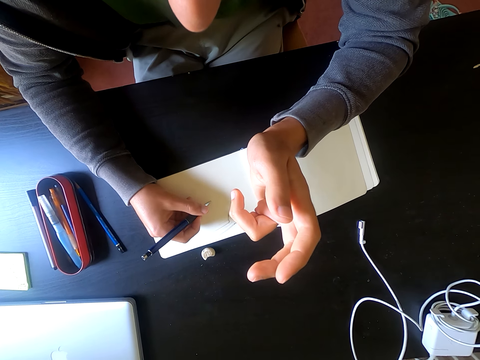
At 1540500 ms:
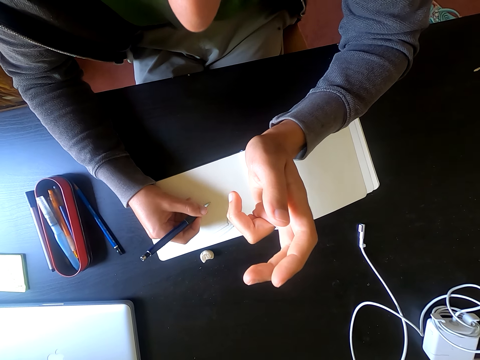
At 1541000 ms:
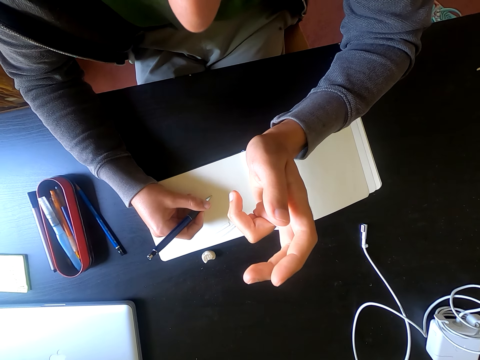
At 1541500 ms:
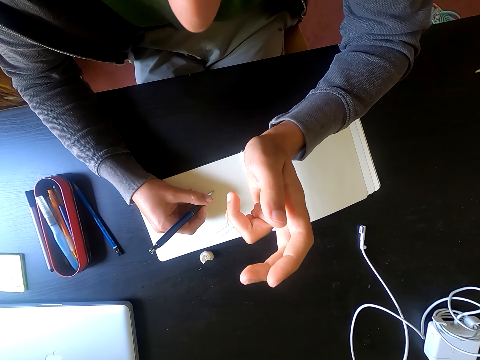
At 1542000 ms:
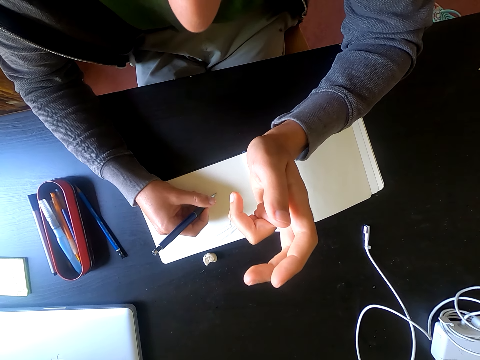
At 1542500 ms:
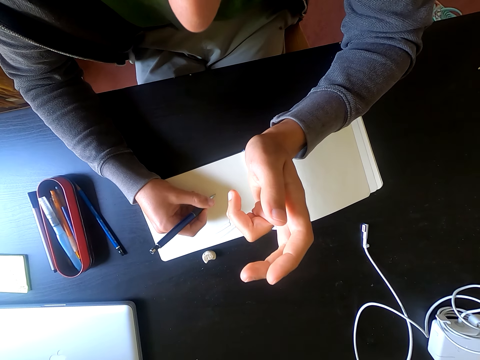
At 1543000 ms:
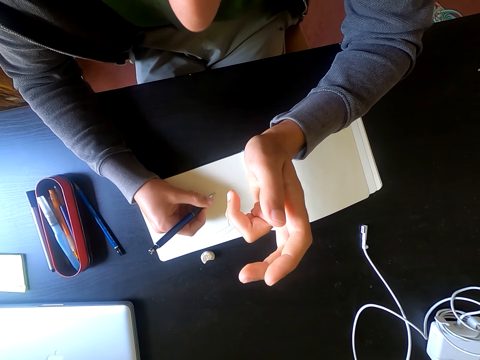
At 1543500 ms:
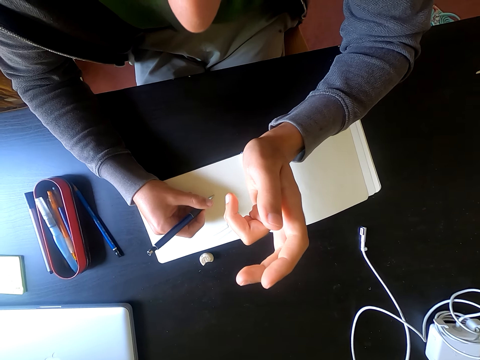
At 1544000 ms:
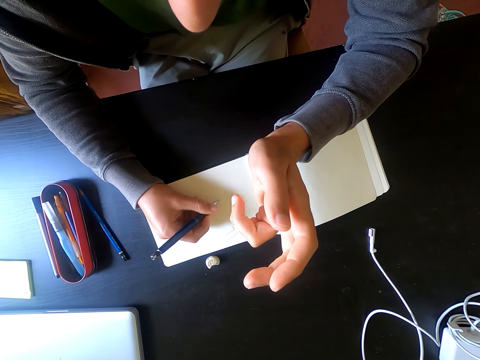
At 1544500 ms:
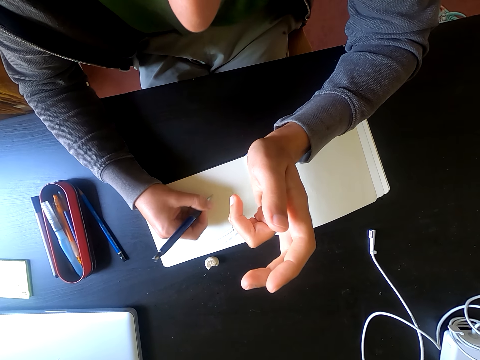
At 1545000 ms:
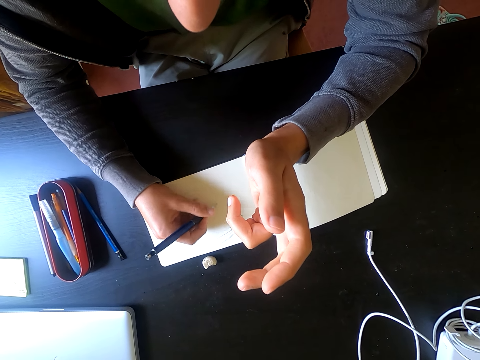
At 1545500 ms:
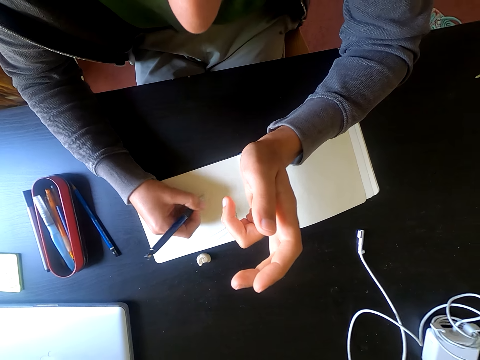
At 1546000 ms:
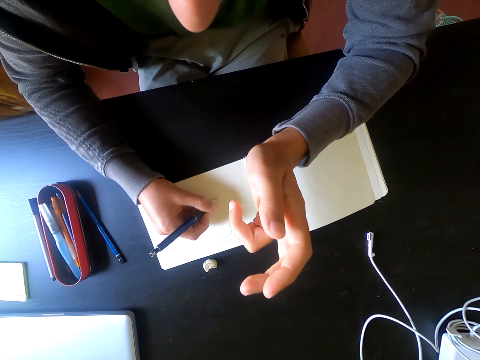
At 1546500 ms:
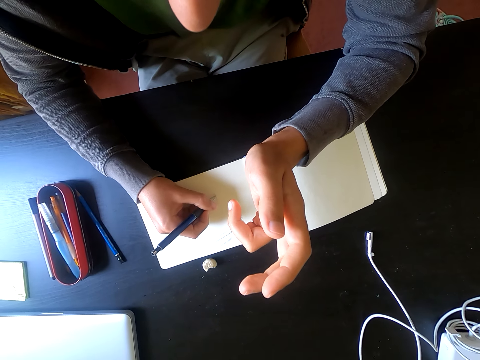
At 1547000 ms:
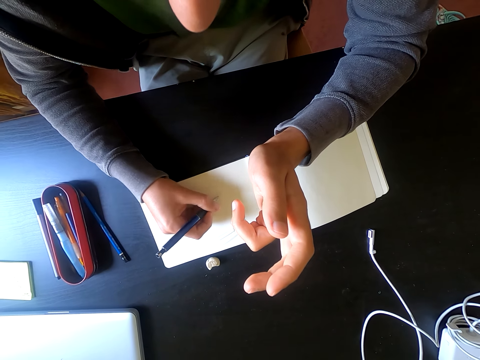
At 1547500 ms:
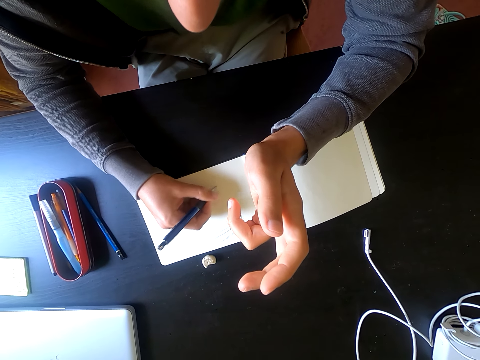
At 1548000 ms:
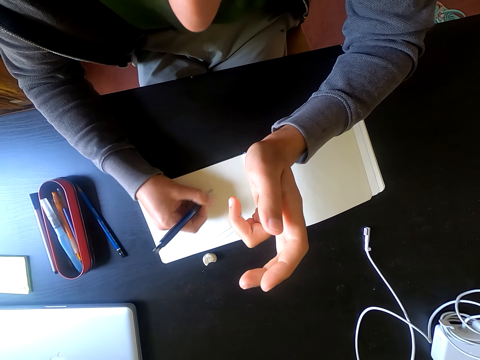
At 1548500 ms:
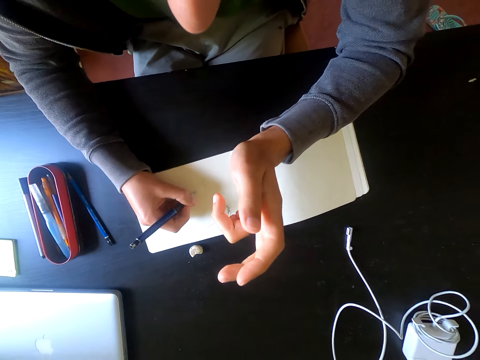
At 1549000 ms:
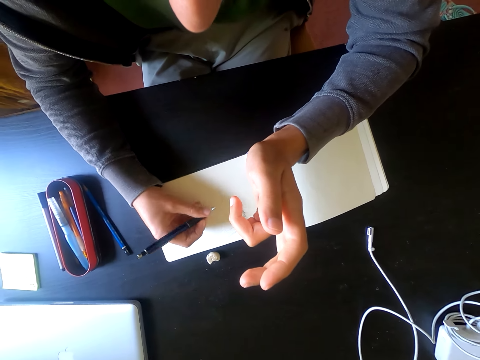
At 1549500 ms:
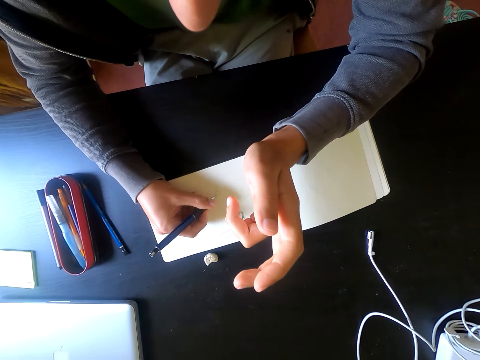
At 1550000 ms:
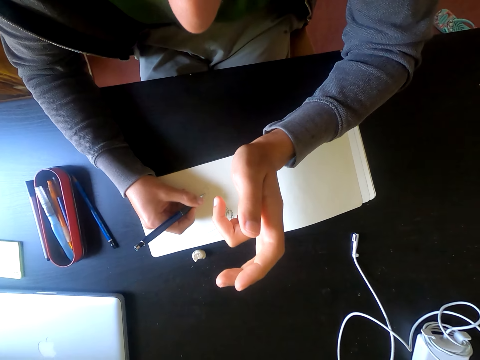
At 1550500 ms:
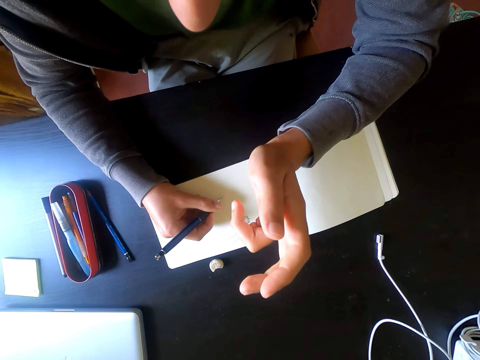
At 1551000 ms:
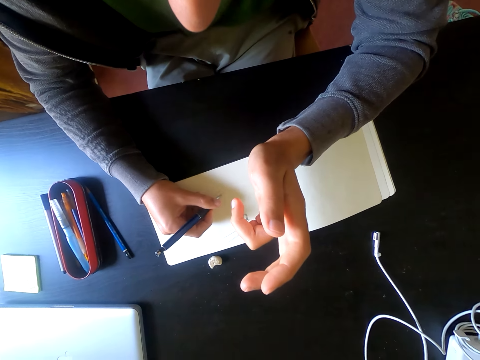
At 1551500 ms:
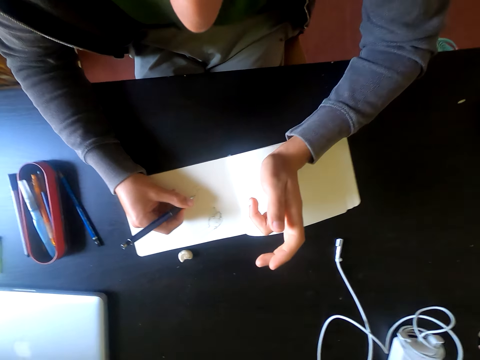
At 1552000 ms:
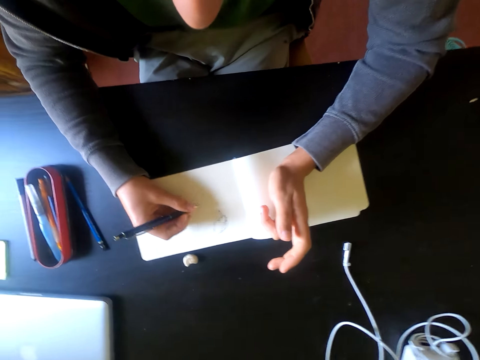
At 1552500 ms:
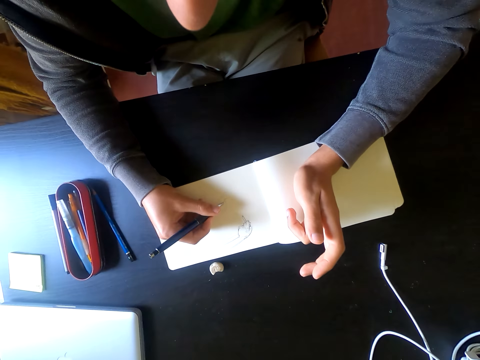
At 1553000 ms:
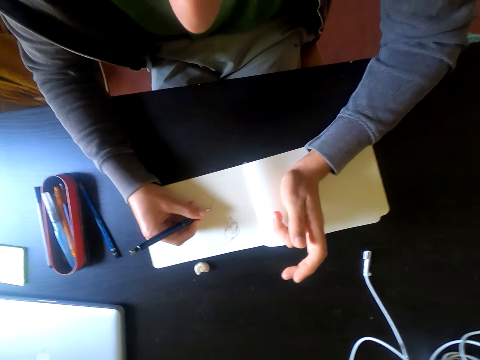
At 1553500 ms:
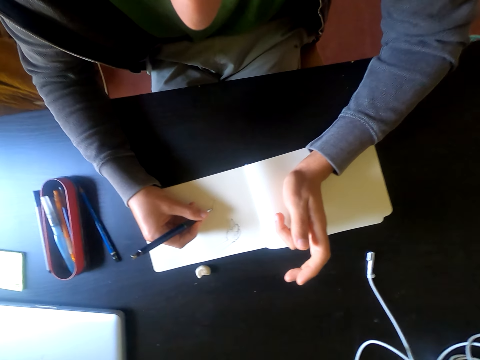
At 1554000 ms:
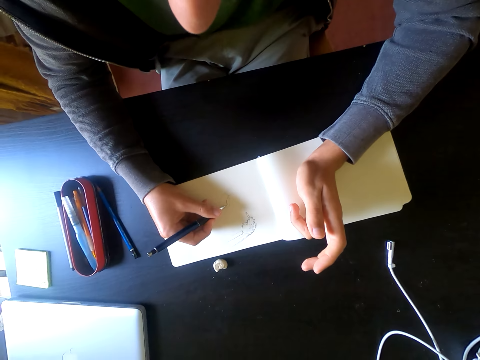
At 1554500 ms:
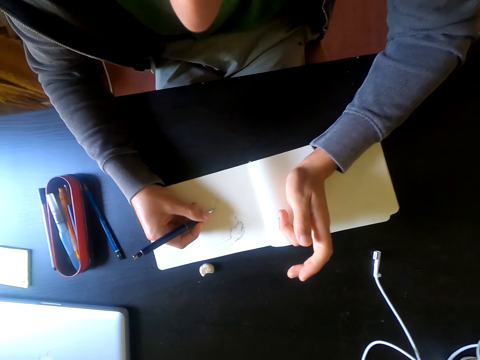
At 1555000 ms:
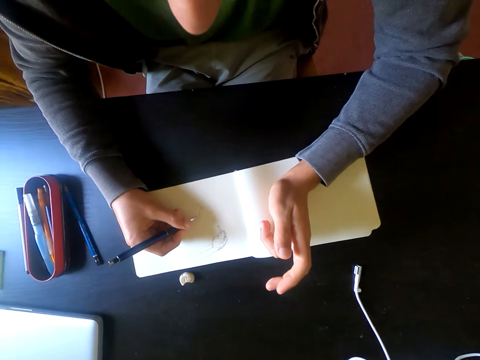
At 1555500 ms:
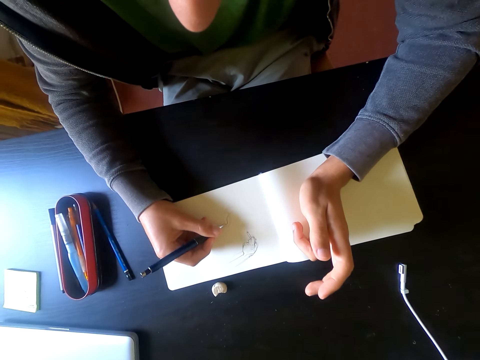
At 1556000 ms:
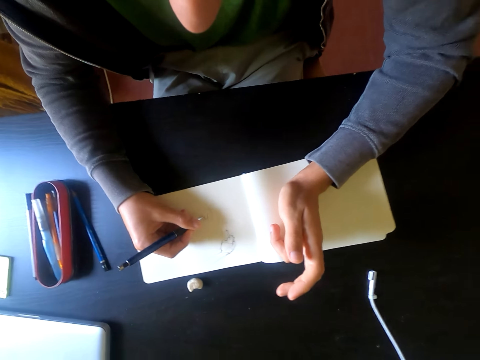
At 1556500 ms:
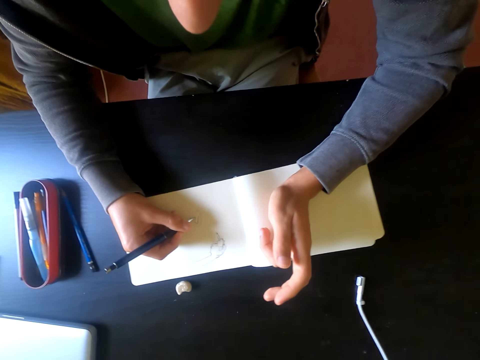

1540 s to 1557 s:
The camera wearer draws a picture on the piece of paper on the table.

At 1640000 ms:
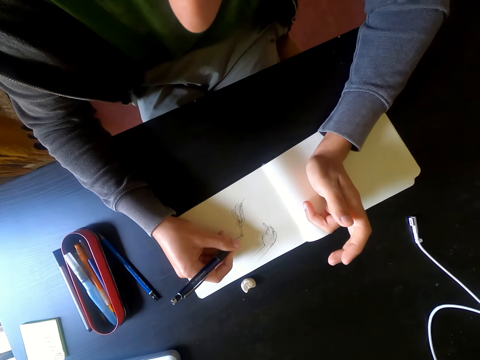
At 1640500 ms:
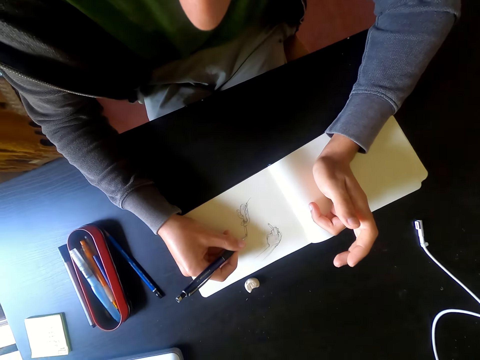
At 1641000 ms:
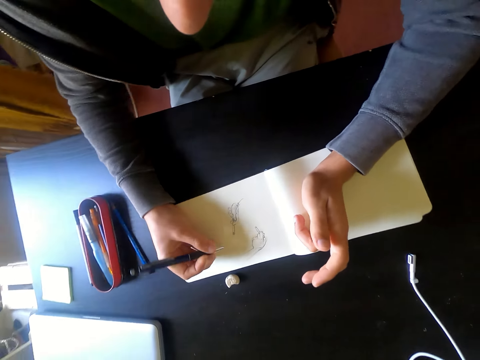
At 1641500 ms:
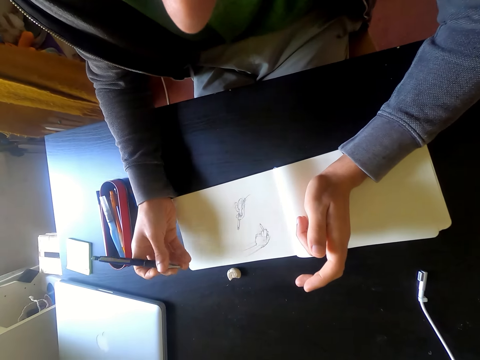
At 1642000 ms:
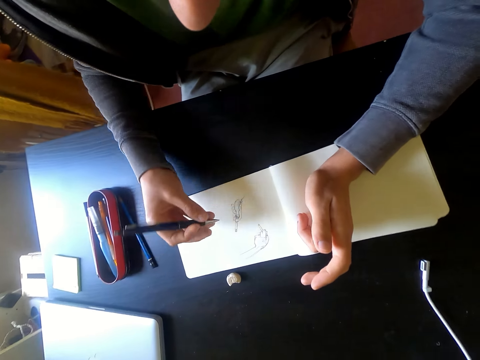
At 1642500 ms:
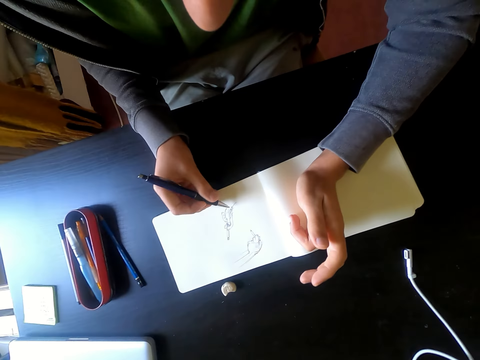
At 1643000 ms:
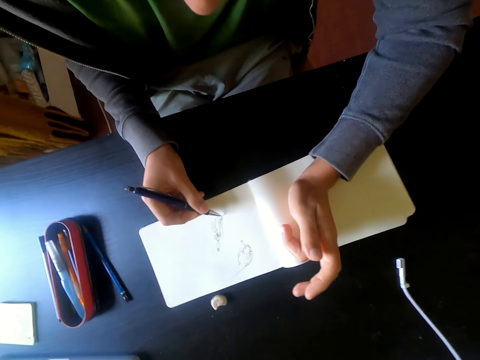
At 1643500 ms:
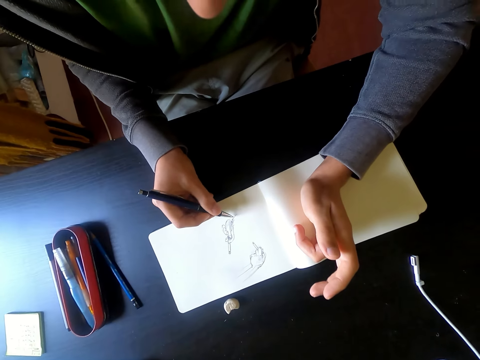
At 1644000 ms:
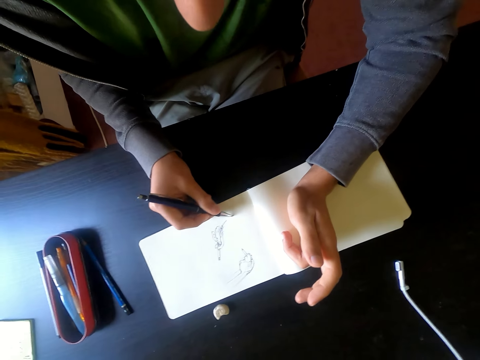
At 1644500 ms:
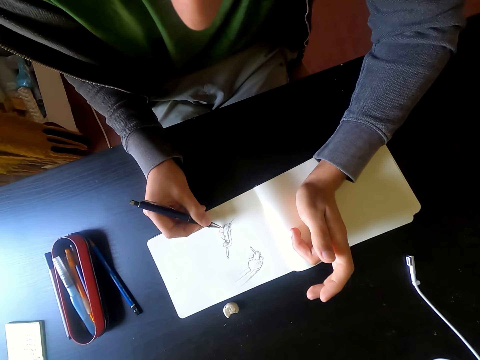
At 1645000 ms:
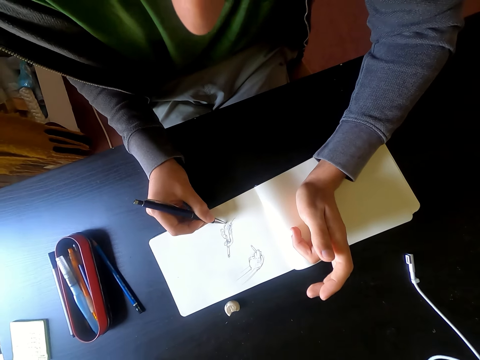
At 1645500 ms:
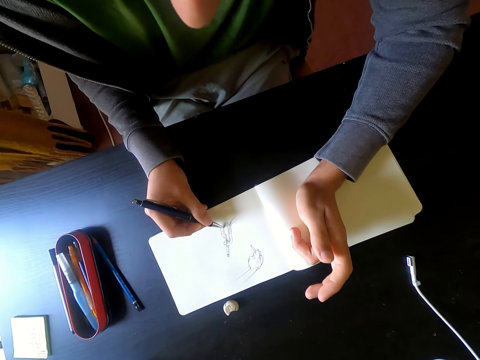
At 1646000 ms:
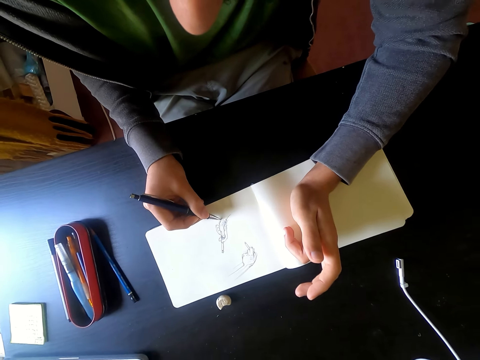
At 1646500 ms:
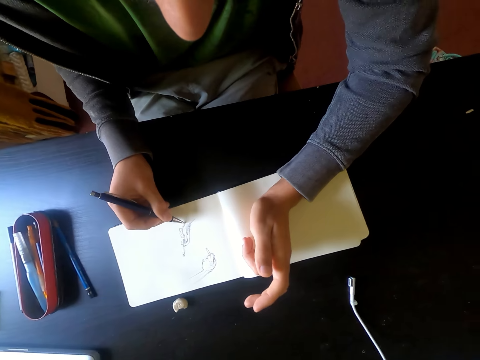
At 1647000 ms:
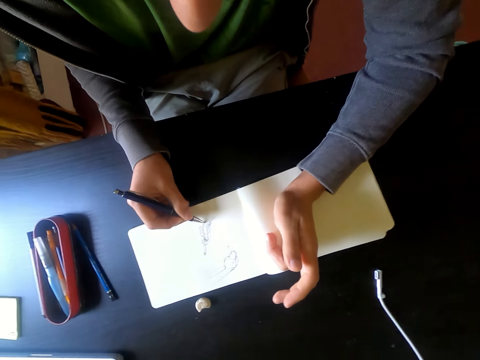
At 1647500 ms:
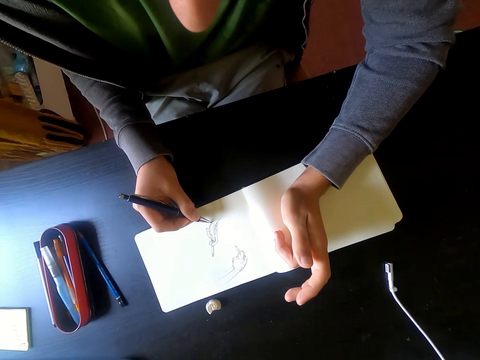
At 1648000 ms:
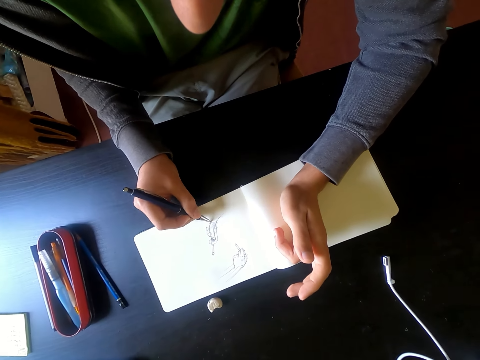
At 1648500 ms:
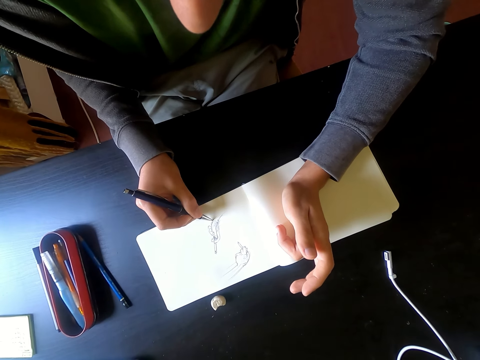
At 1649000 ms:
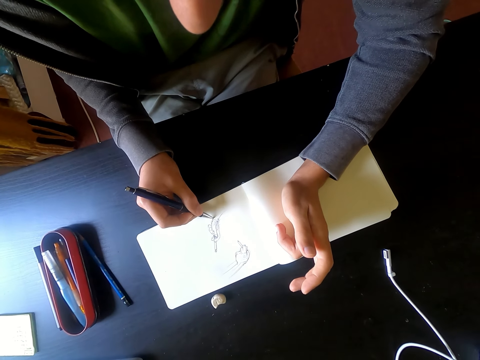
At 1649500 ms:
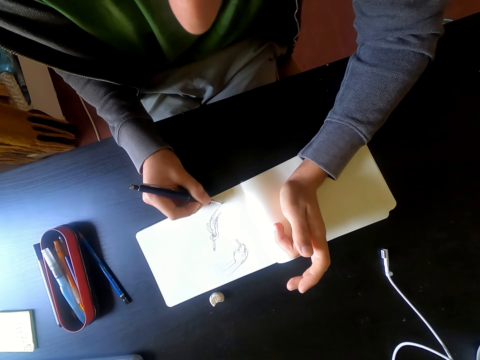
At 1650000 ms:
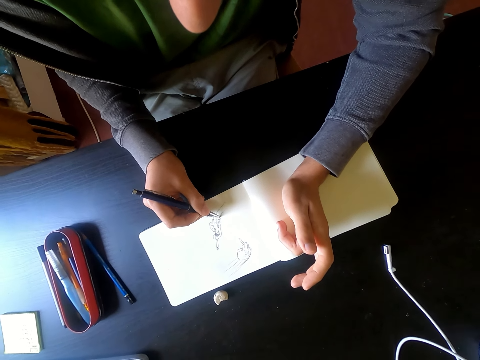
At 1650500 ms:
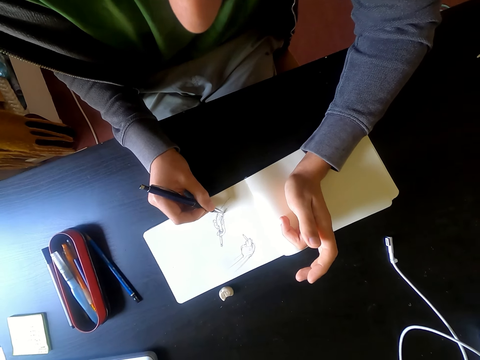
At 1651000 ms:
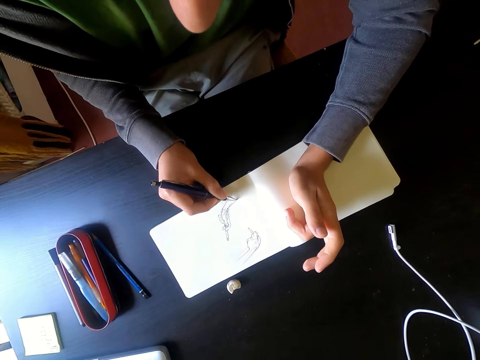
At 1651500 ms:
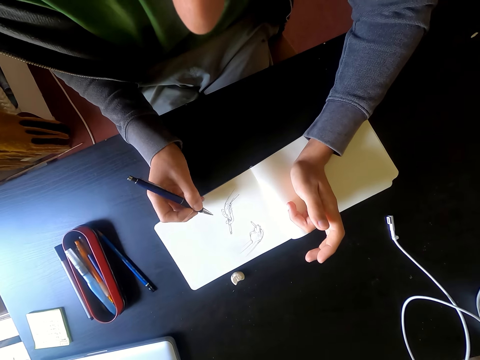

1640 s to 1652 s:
The camera wearer holds a pen with his right hand. He draws a picture on the piece of paper with the pen.
